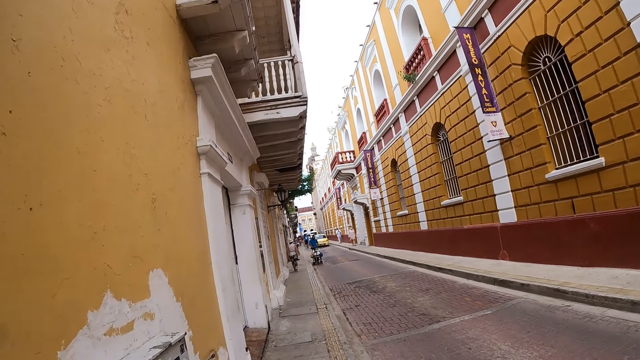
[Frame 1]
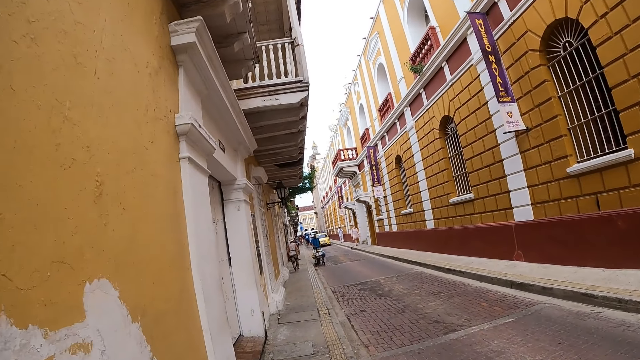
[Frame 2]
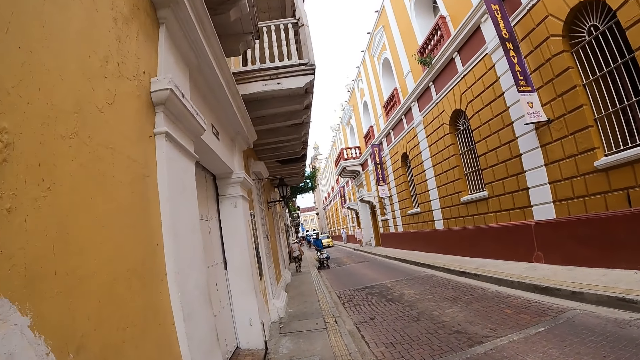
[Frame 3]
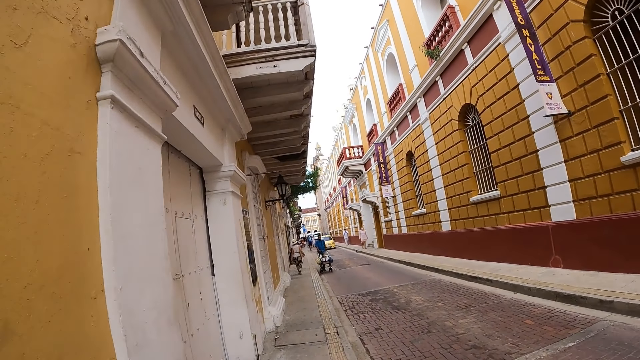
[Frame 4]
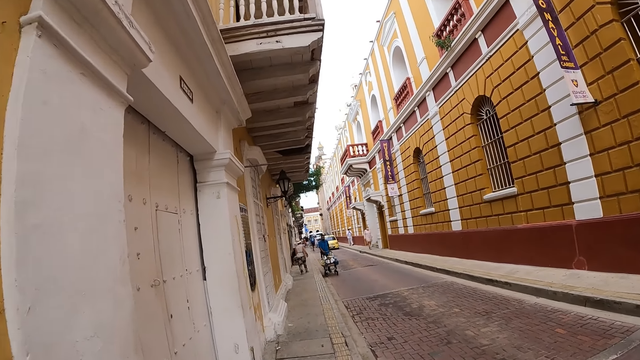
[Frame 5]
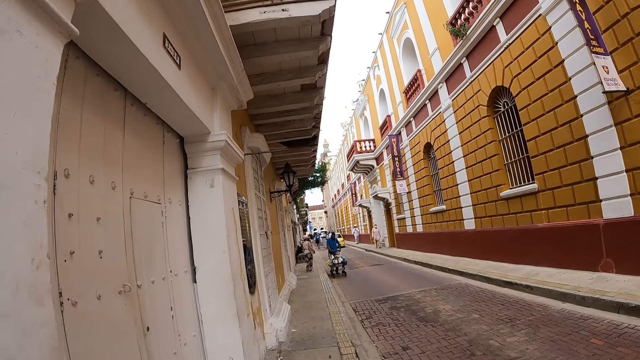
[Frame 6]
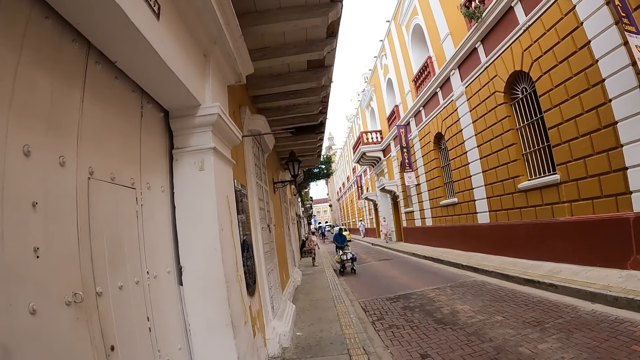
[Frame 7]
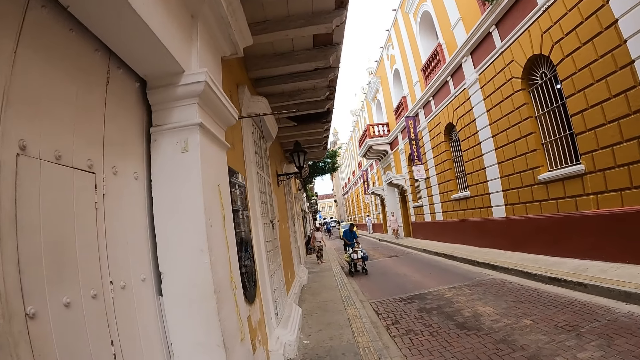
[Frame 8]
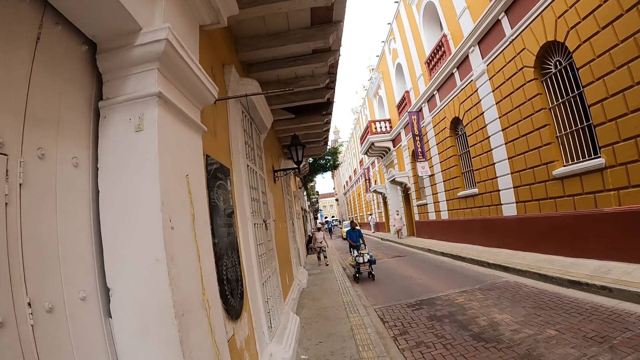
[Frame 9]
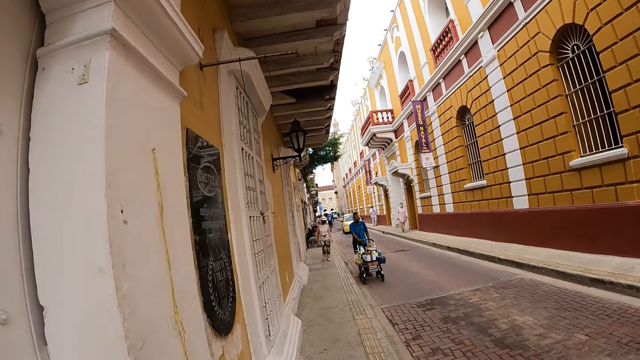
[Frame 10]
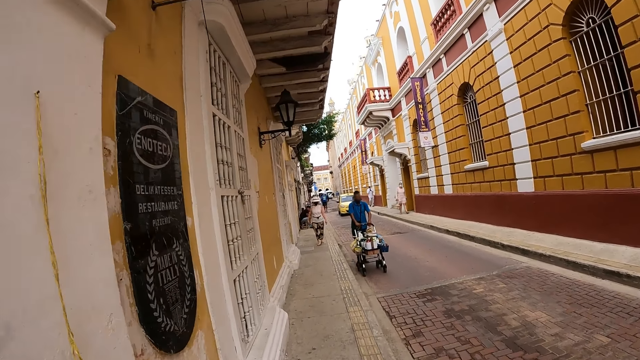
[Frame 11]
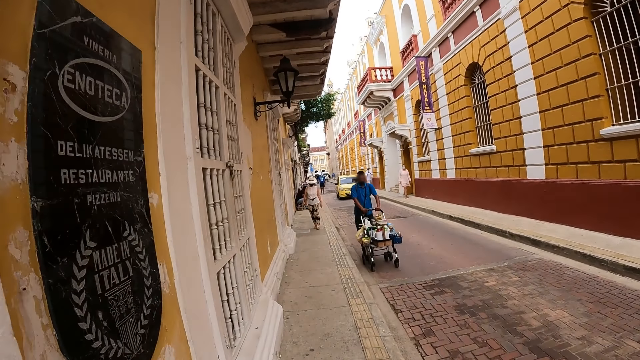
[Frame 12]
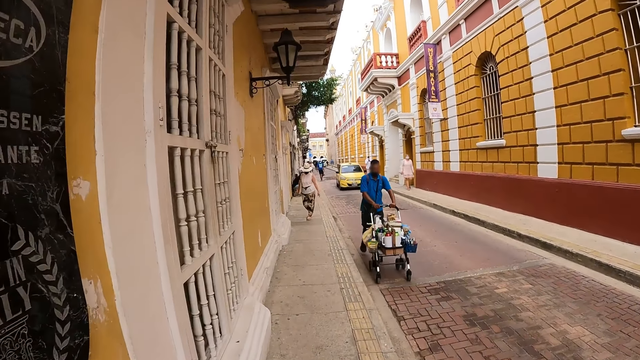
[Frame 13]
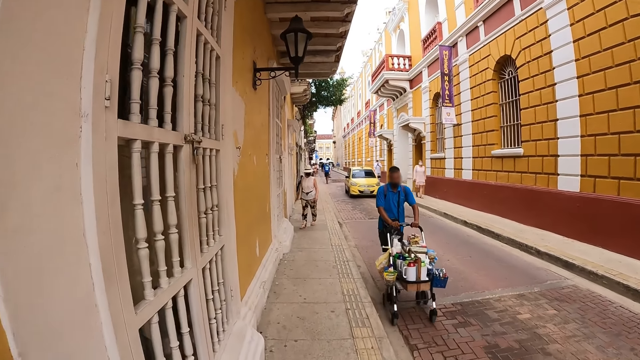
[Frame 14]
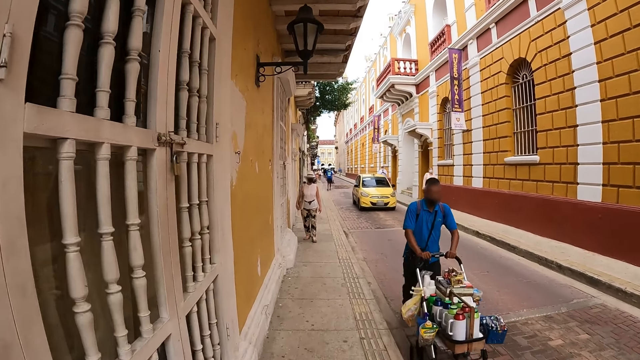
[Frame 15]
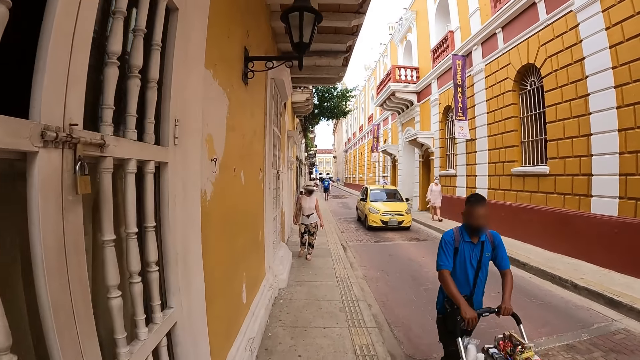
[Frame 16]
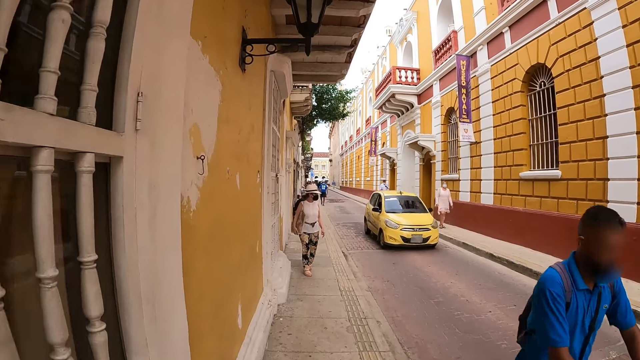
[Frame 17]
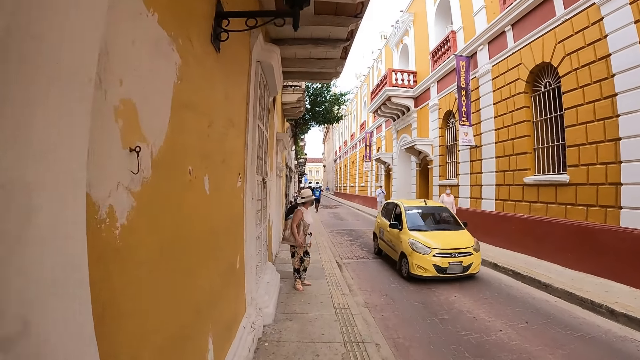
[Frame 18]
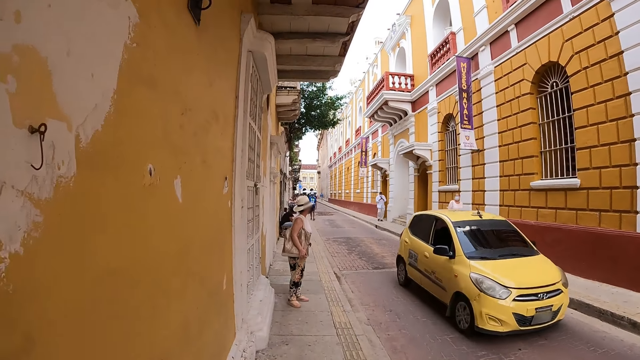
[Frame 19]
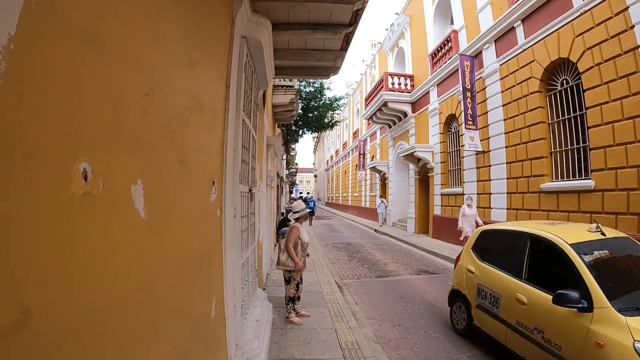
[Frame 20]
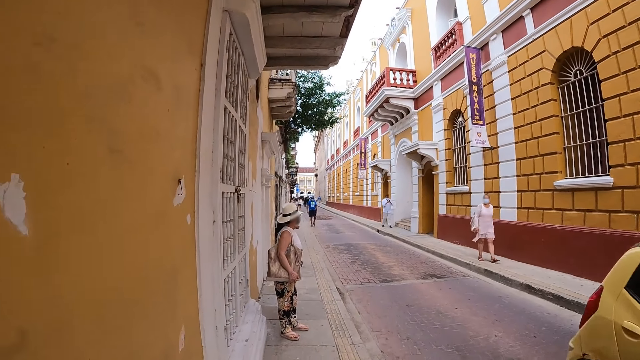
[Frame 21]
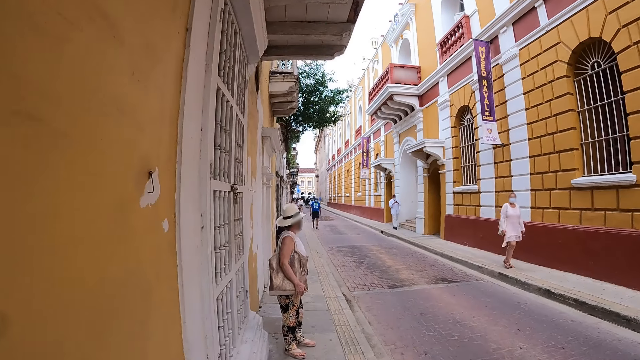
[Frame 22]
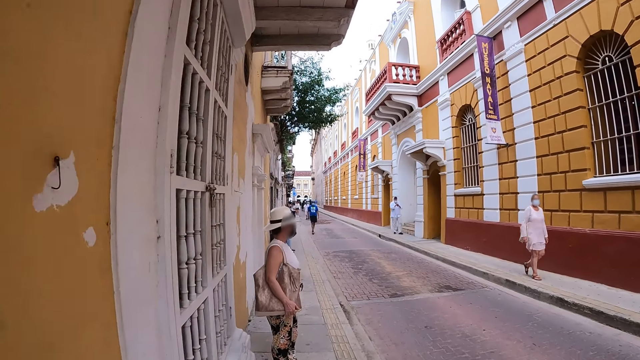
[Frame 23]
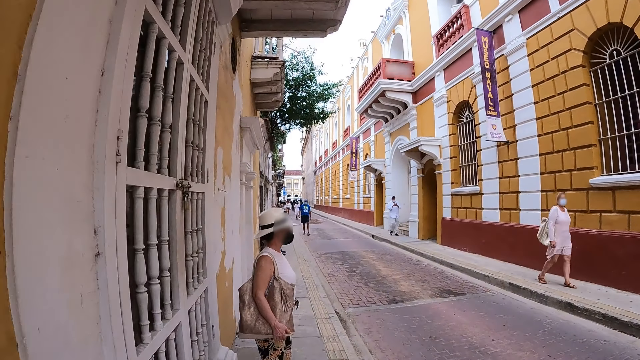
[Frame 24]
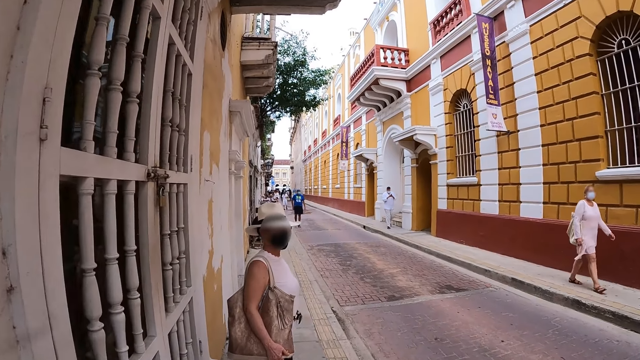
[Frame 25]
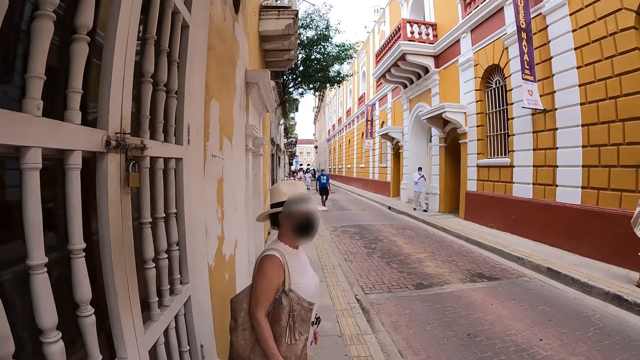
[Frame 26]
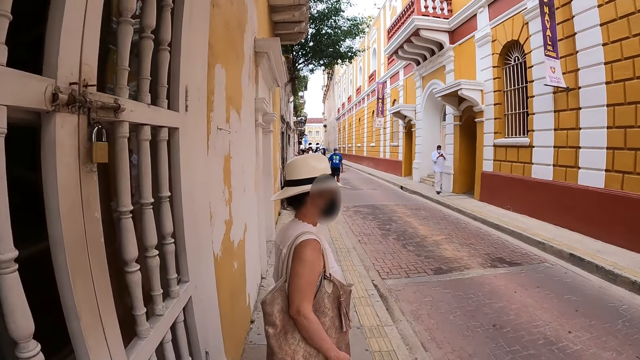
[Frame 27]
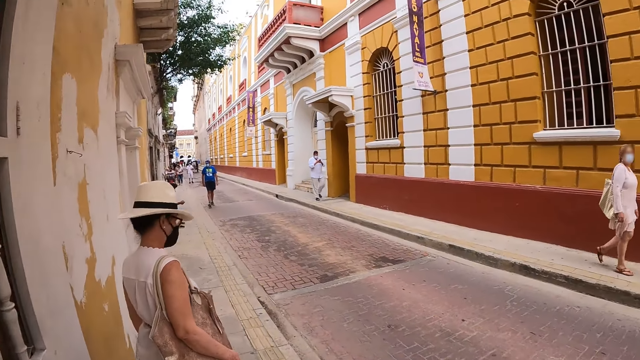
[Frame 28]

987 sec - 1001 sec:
A man rides a trolley past the camera wearer. A yellow car drives past the camera wearer.

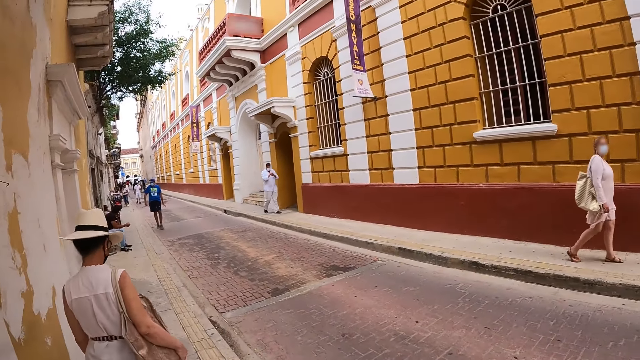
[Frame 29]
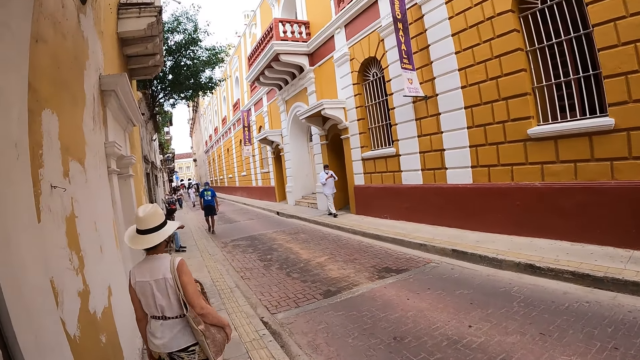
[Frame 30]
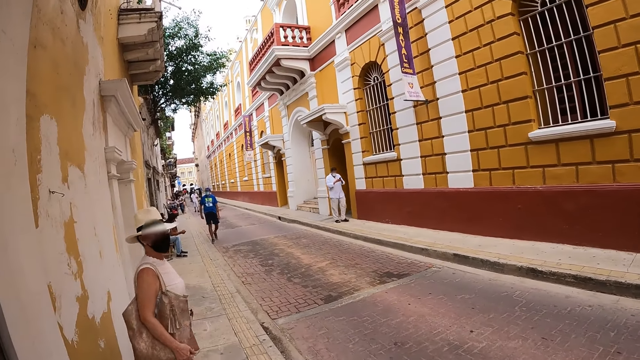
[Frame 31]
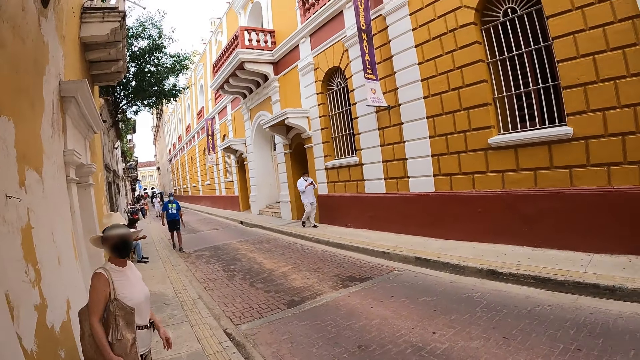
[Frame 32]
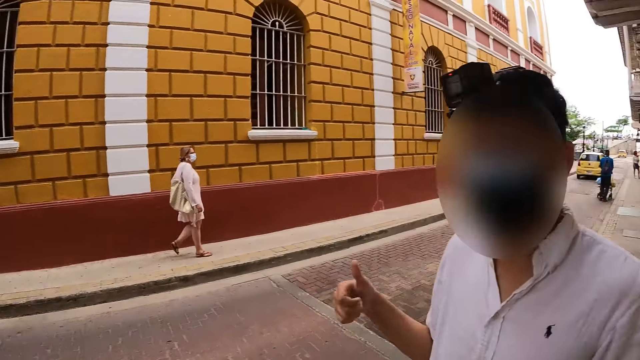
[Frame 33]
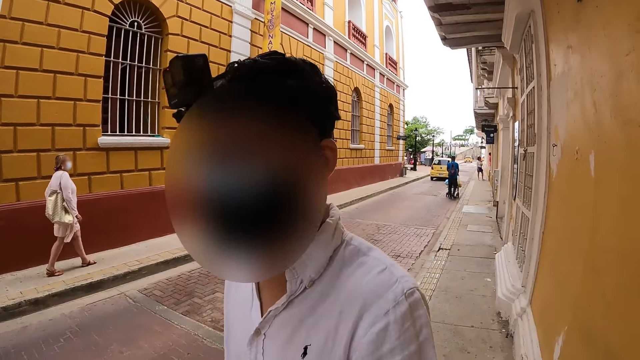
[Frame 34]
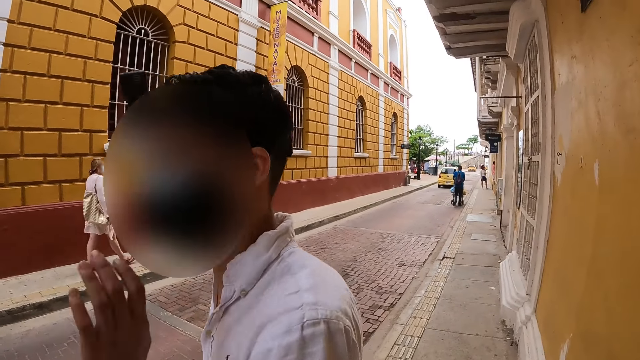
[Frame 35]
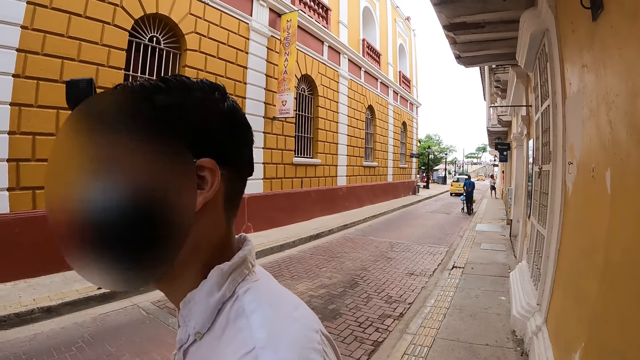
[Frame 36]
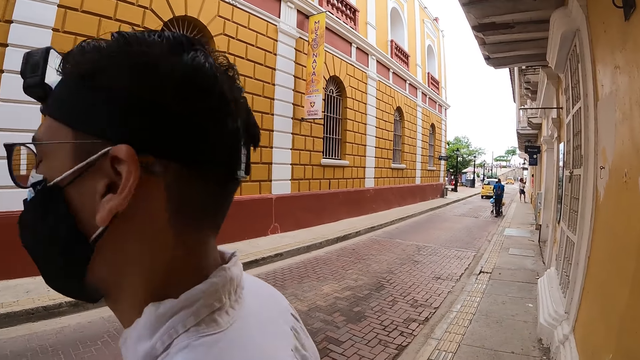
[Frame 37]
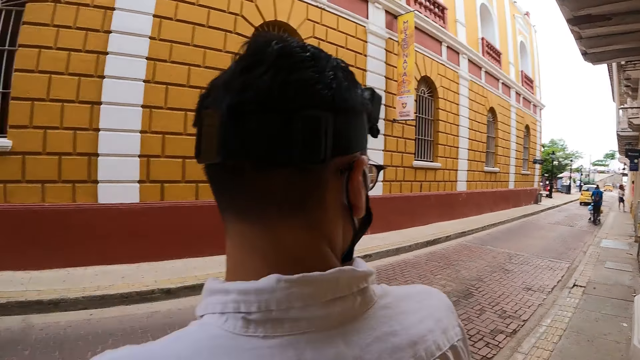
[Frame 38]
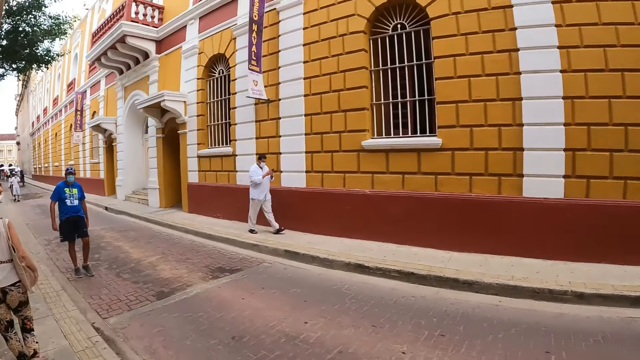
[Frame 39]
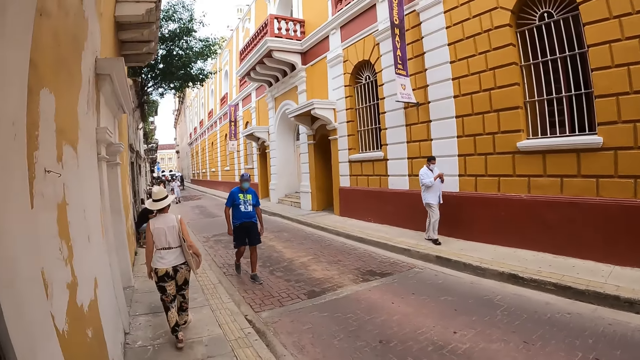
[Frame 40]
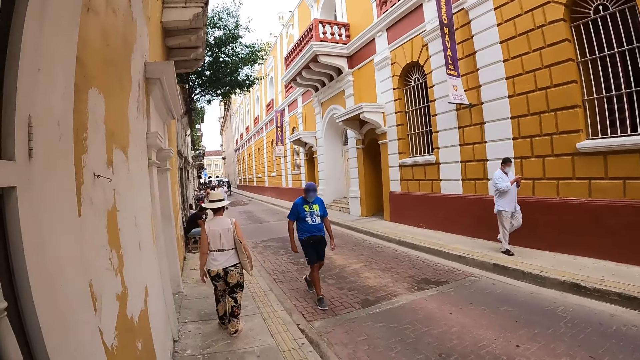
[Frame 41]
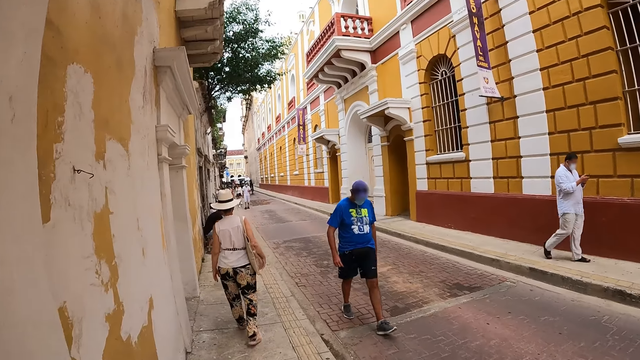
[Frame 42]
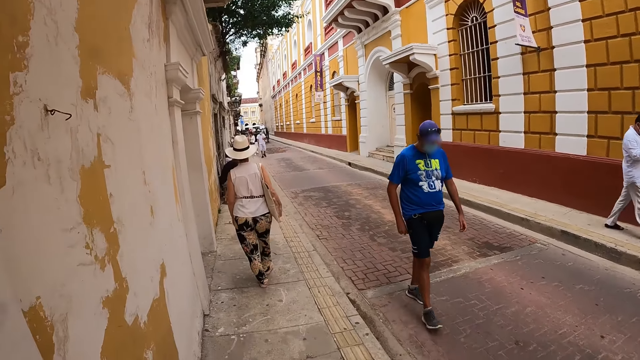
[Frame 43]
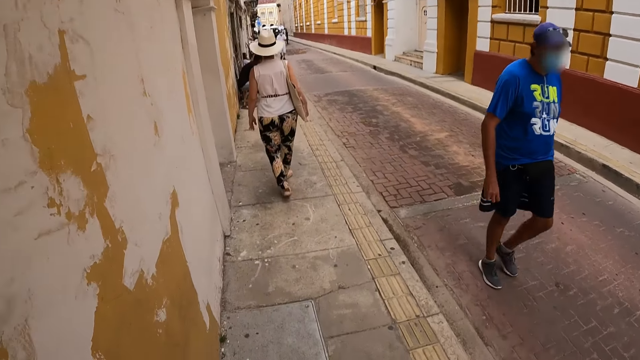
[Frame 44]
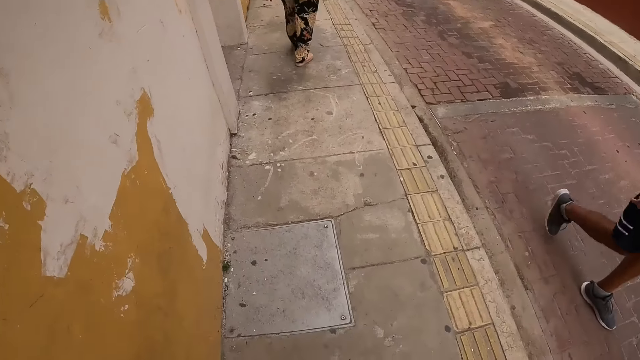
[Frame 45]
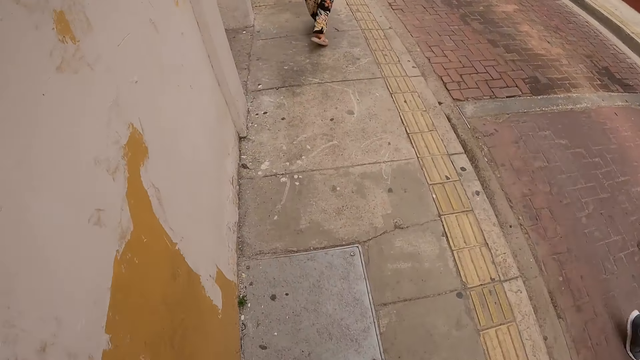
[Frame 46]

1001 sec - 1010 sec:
The man interacts with the camera wearer.
